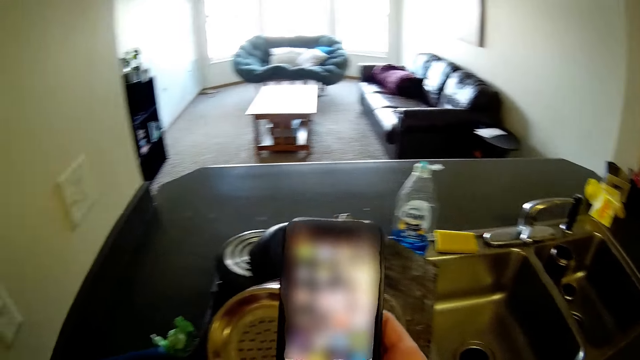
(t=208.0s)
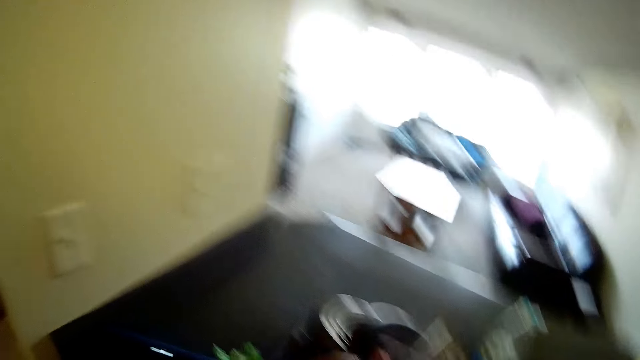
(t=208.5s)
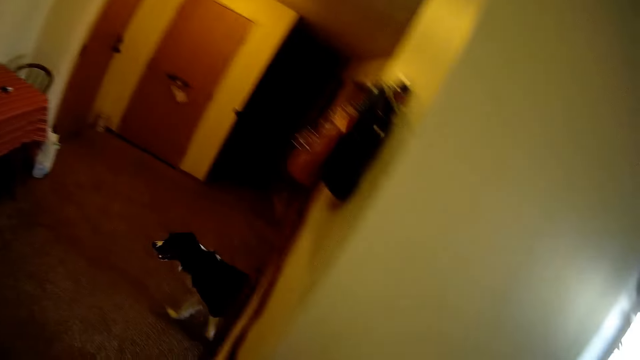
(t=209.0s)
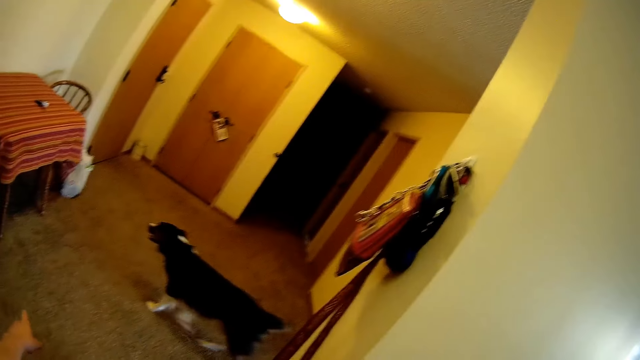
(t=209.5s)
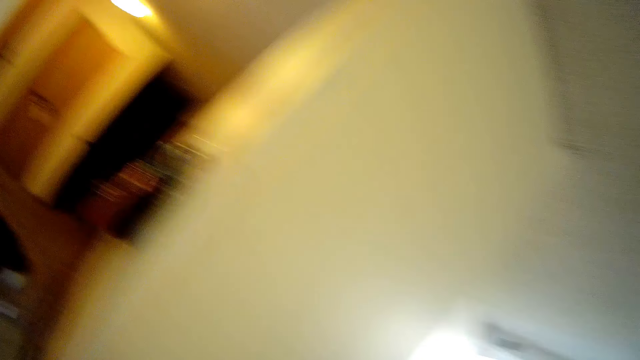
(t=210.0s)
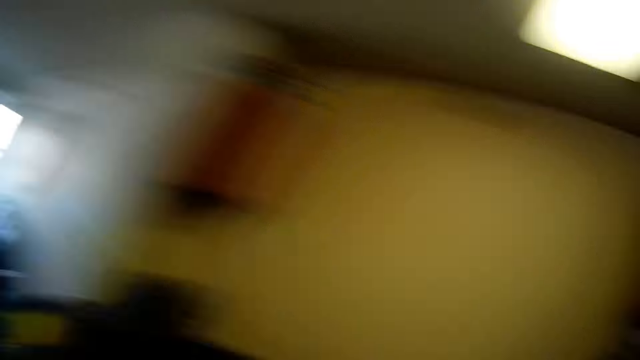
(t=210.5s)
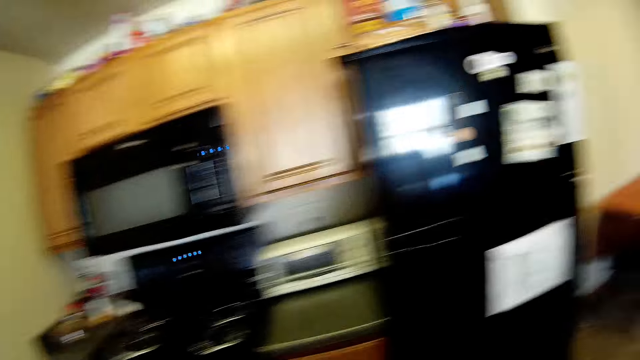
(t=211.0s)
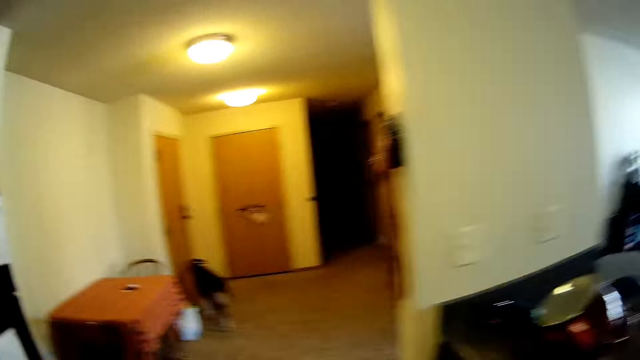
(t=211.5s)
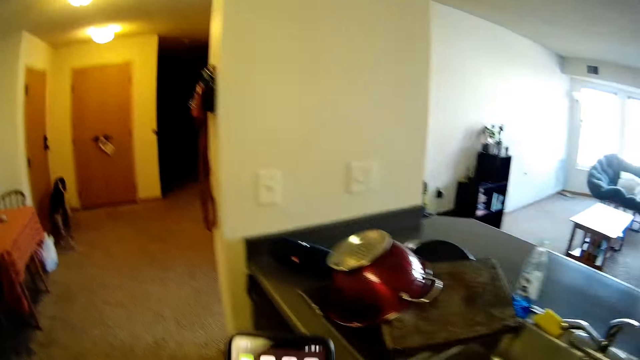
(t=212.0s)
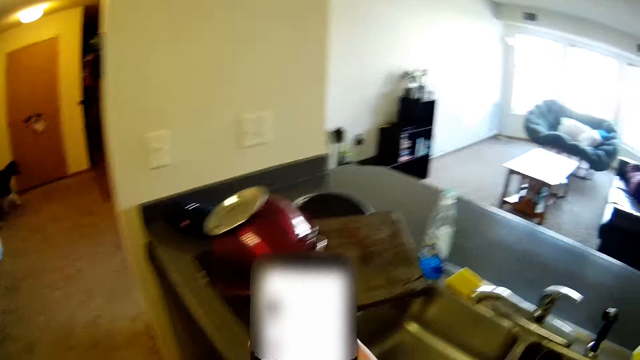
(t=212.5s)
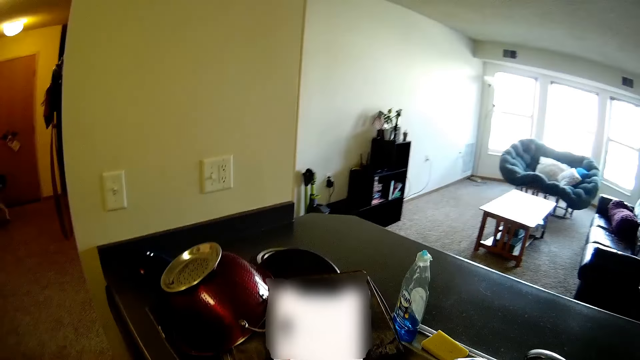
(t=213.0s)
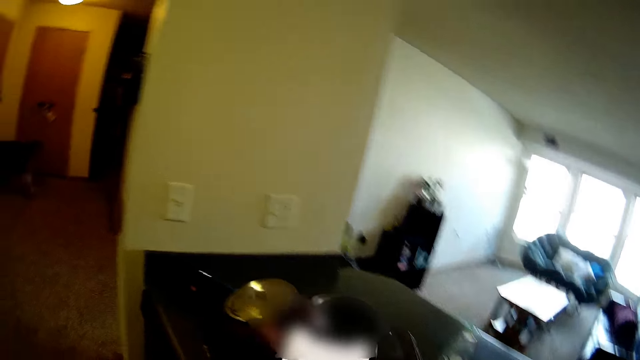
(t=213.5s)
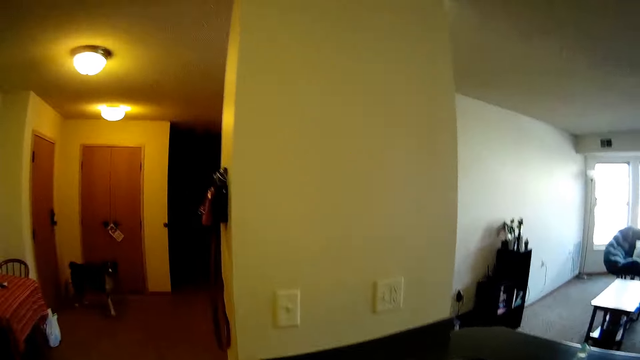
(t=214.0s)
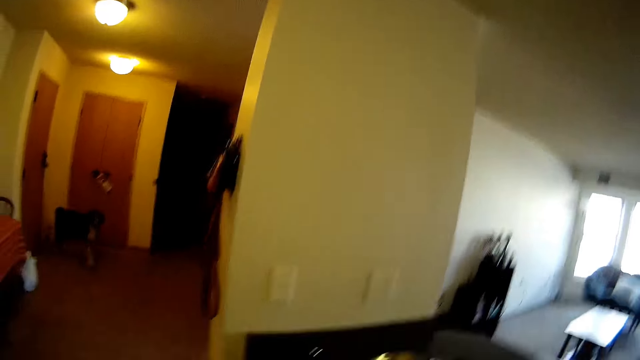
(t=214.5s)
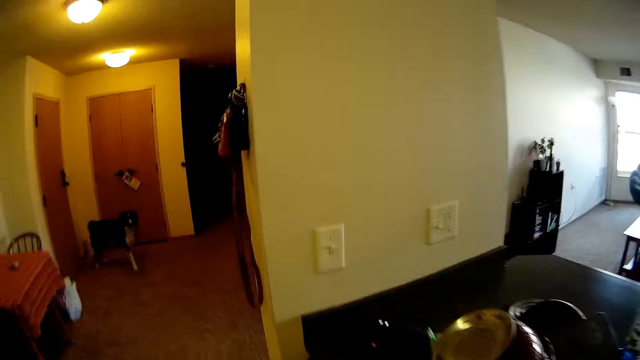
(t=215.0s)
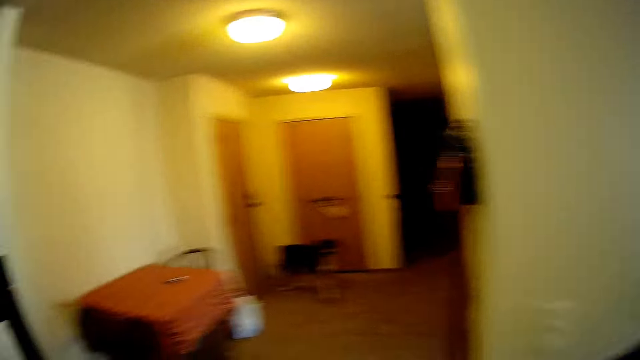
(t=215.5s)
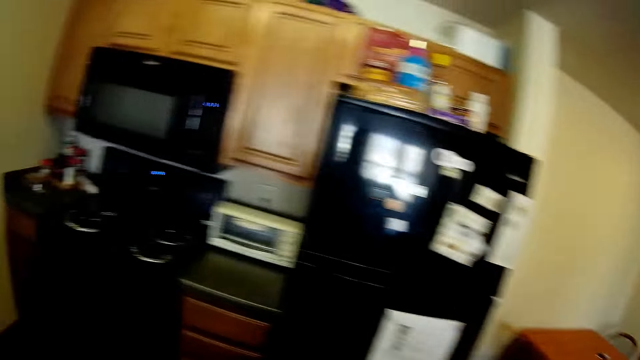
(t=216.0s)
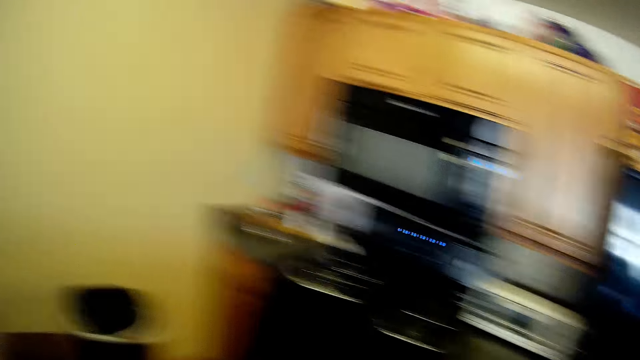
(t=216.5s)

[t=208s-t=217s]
The camera wearer turns around.

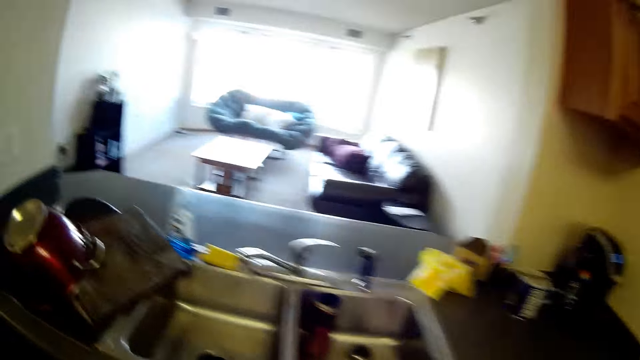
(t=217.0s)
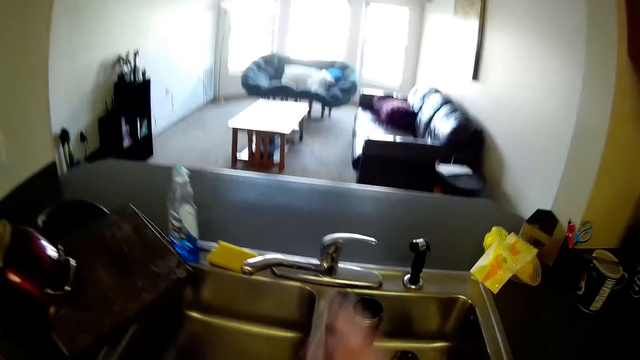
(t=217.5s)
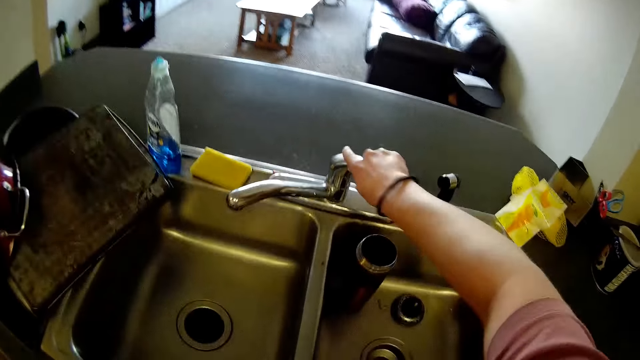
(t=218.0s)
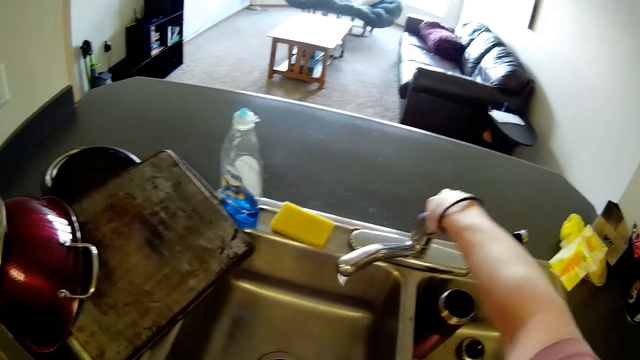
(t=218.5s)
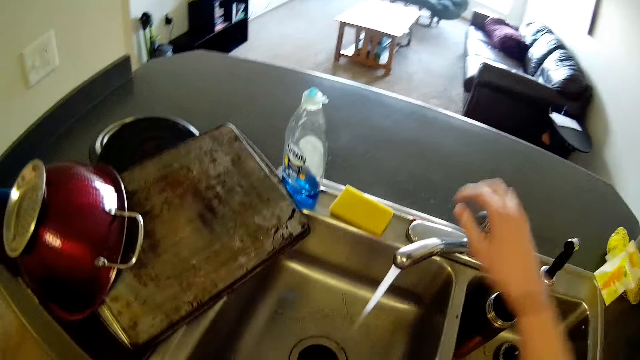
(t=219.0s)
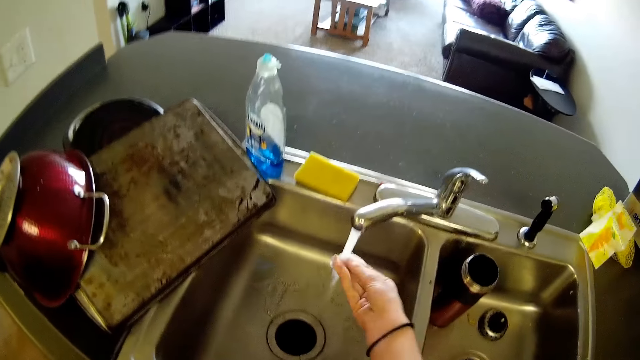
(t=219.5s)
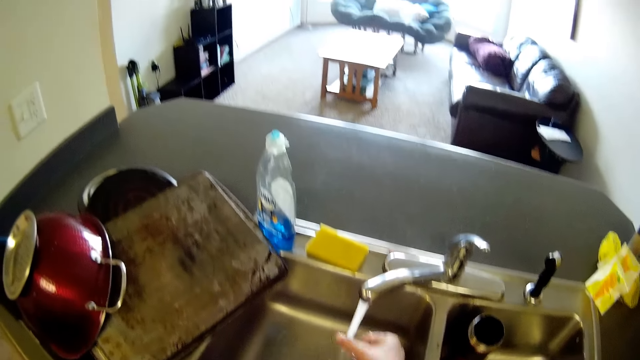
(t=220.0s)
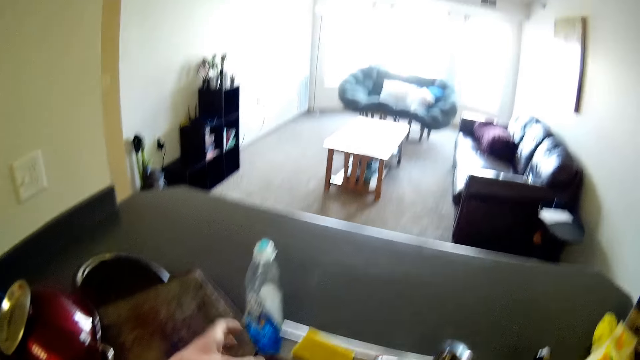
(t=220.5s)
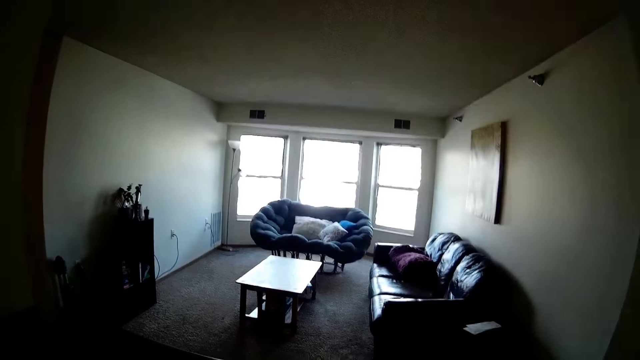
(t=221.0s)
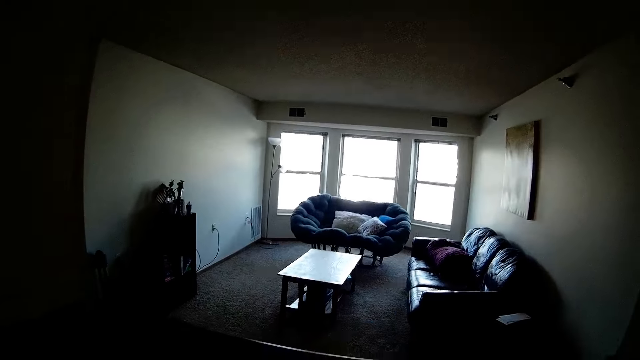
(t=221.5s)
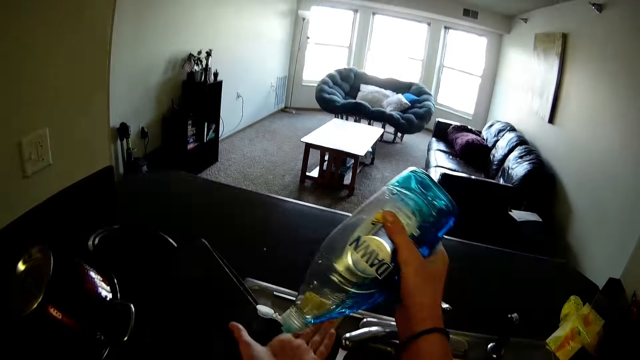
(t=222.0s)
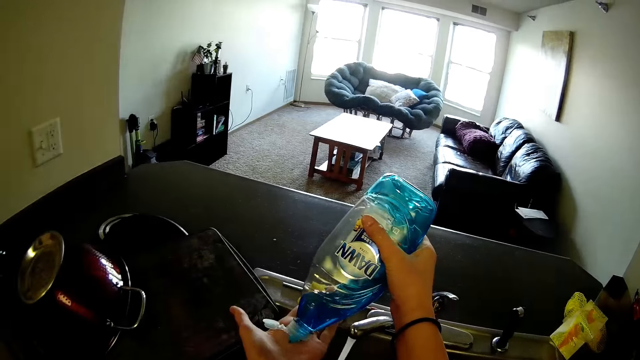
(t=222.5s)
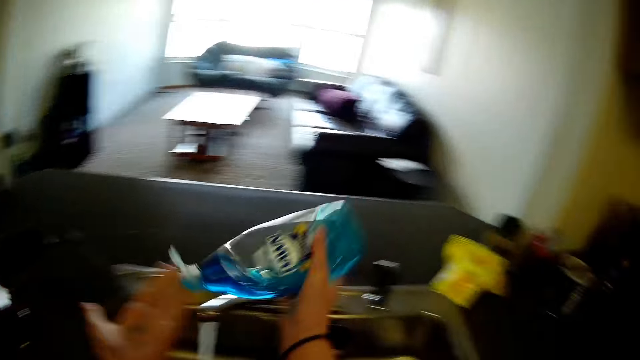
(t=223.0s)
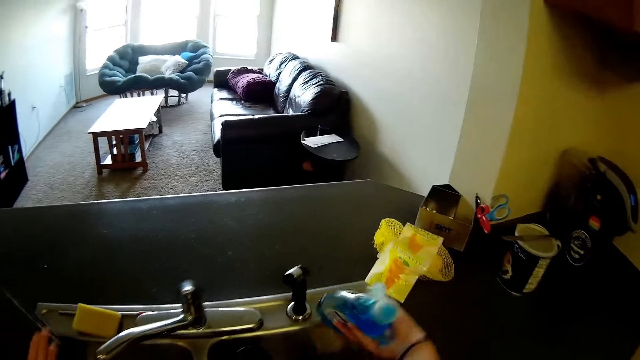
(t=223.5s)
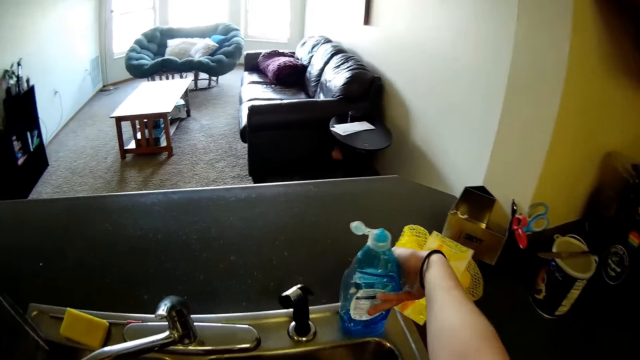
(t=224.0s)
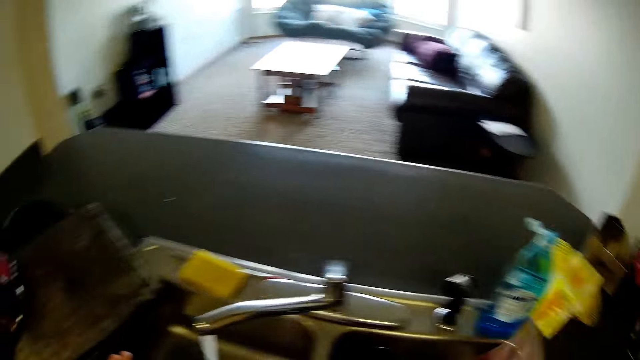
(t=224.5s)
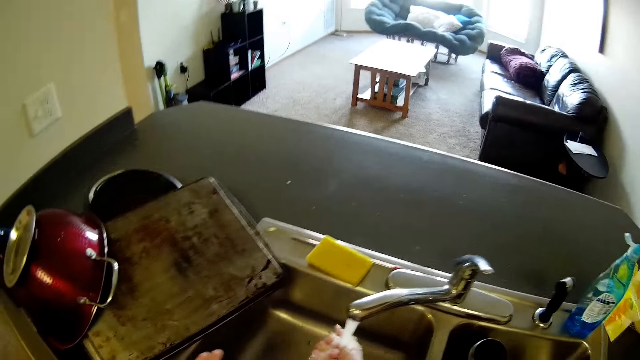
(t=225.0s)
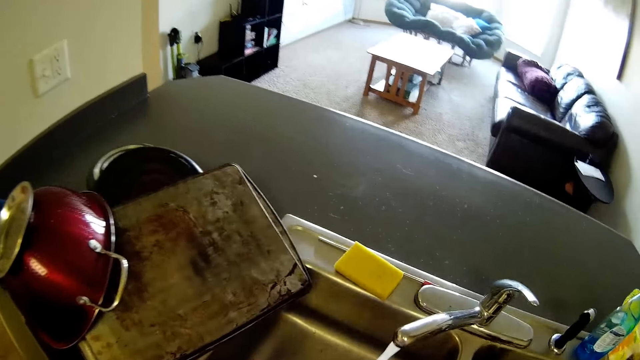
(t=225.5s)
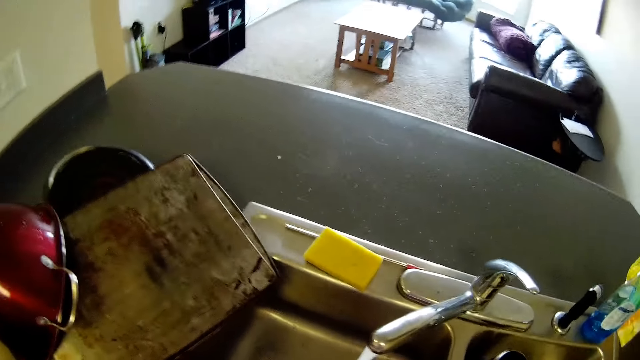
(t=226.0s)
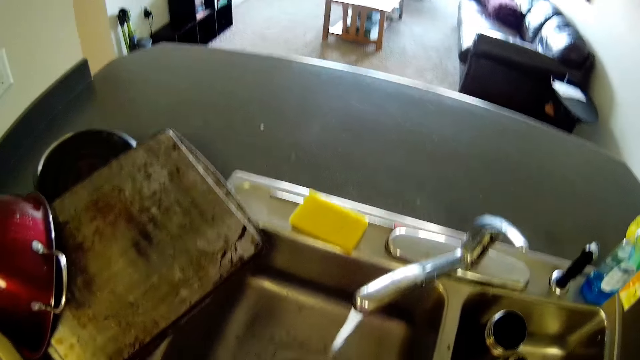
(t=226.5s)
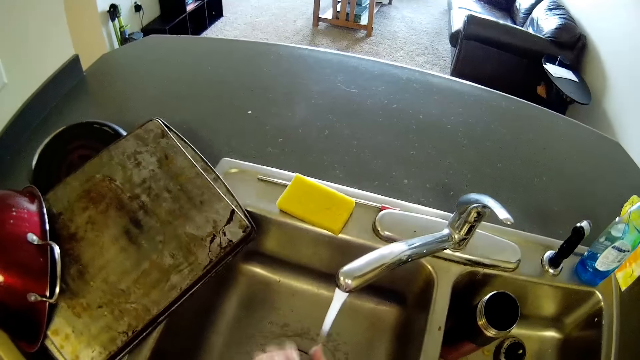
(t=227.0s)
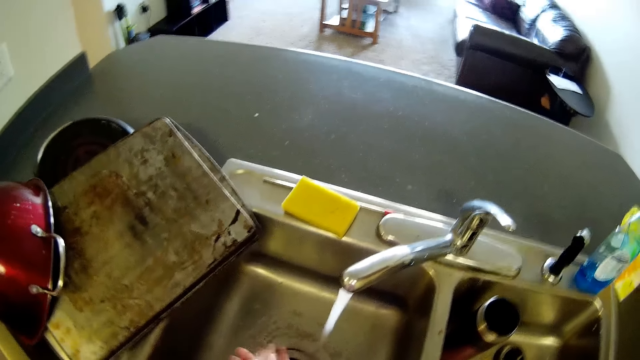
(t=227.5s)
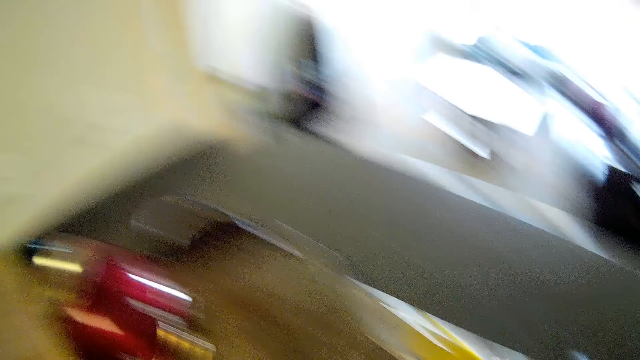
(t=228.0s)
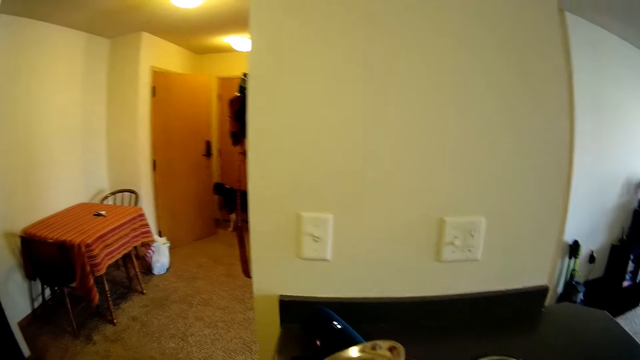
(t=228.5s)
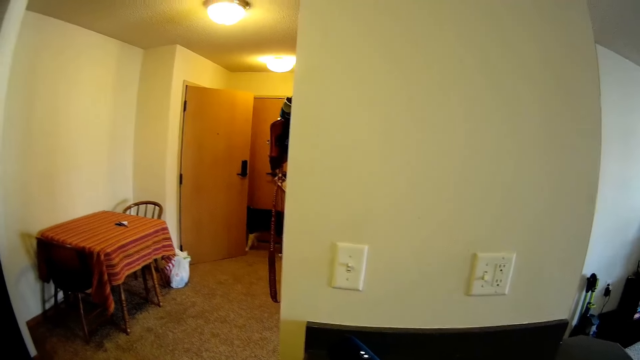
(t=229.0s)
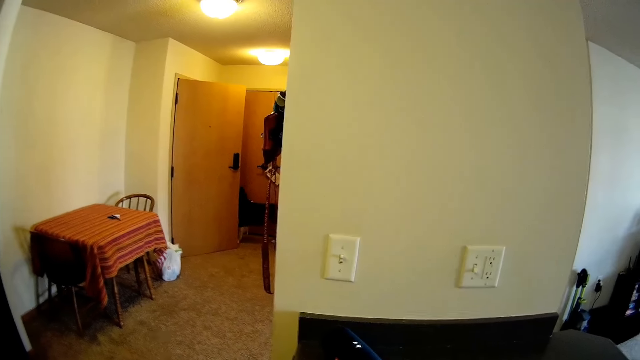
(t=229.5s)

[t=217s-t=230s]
The camera wearer turns on a tap of a sink on the kitchen slab. He washes his hand. He picks up a hand wash. He pours the hand wash on his hand. He drops the hand wash by the sink. He washes his hands. He turns around.
